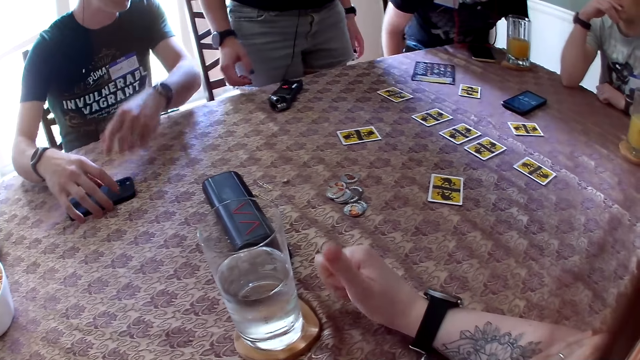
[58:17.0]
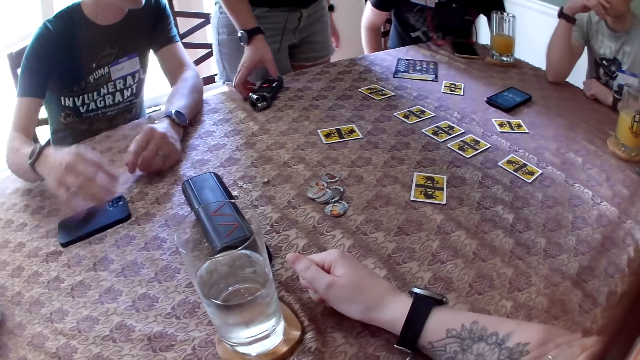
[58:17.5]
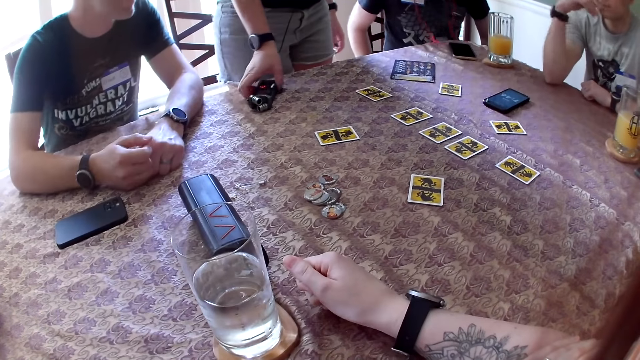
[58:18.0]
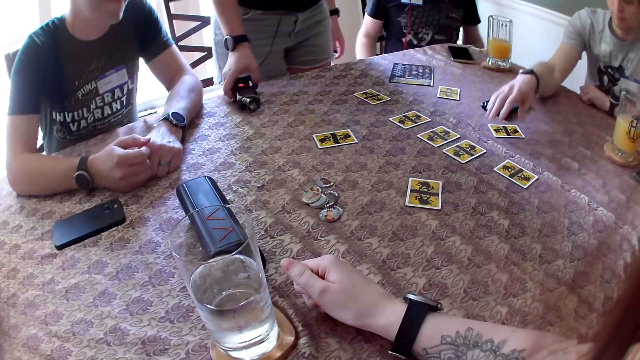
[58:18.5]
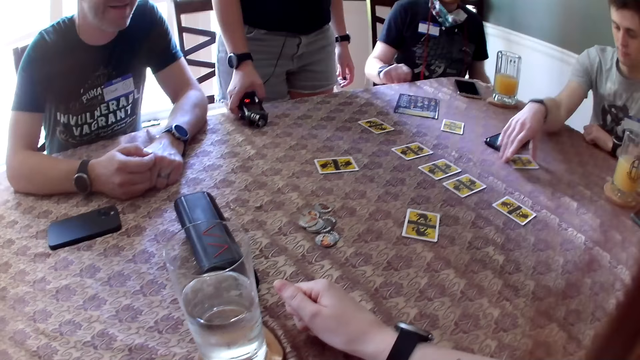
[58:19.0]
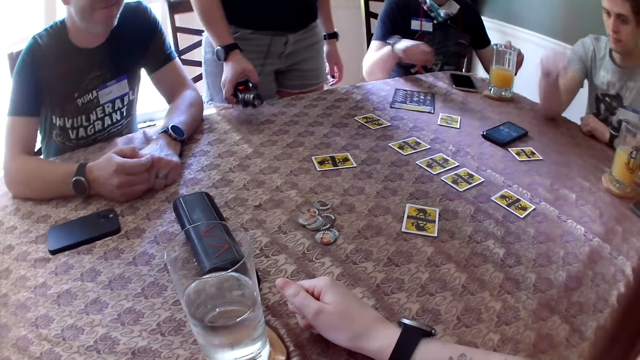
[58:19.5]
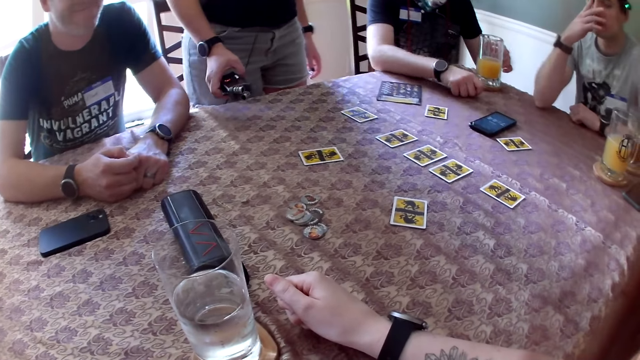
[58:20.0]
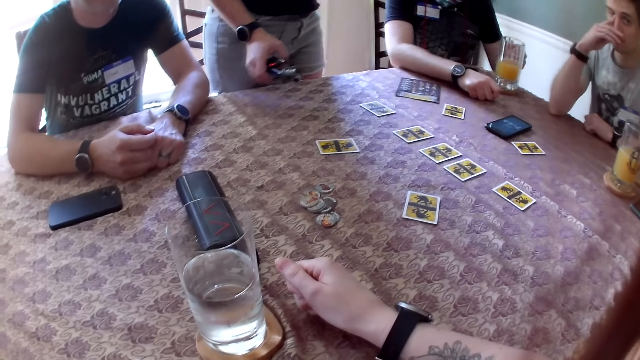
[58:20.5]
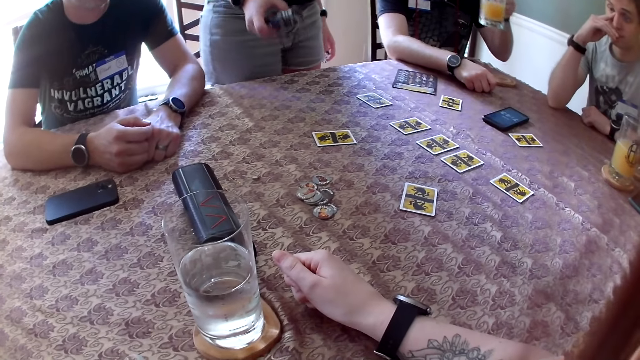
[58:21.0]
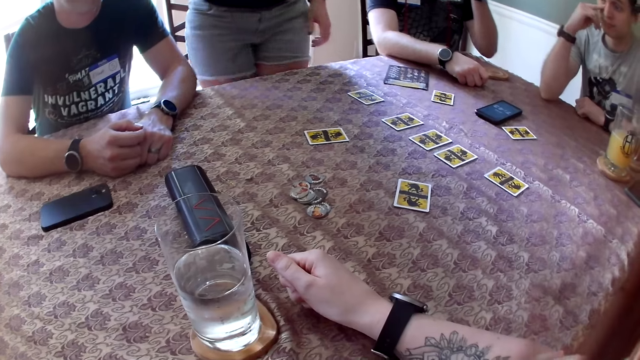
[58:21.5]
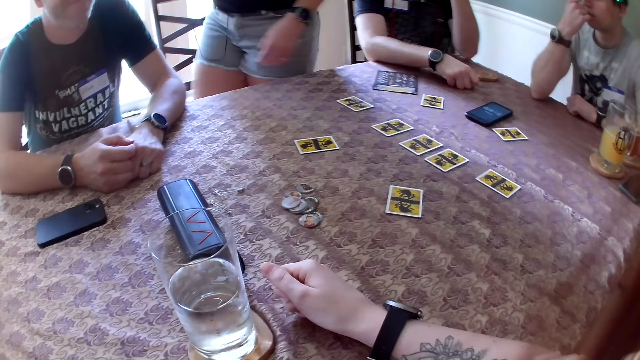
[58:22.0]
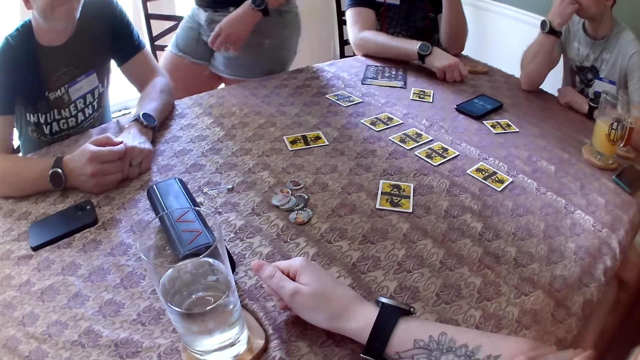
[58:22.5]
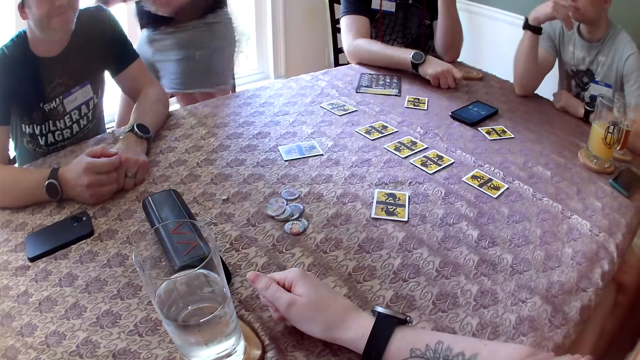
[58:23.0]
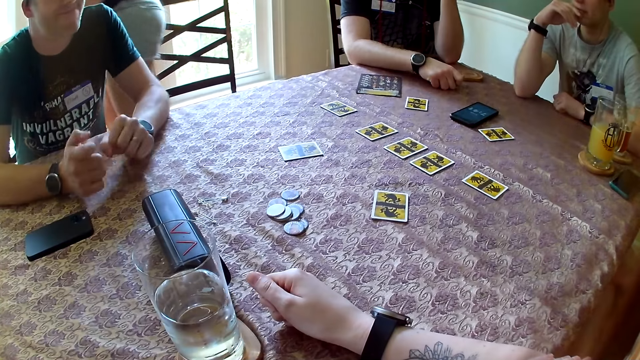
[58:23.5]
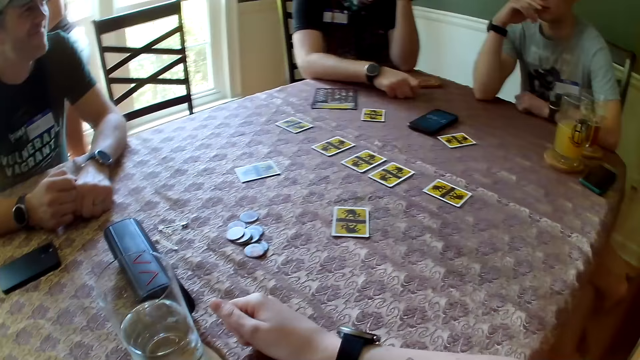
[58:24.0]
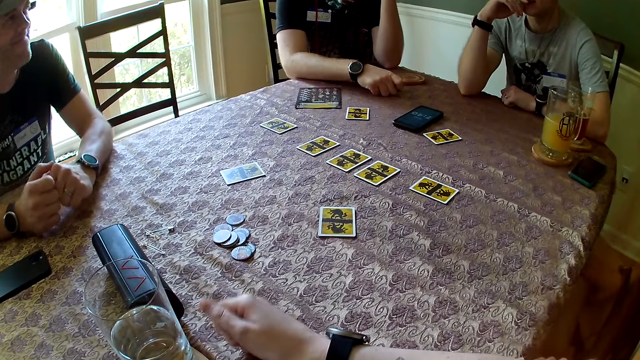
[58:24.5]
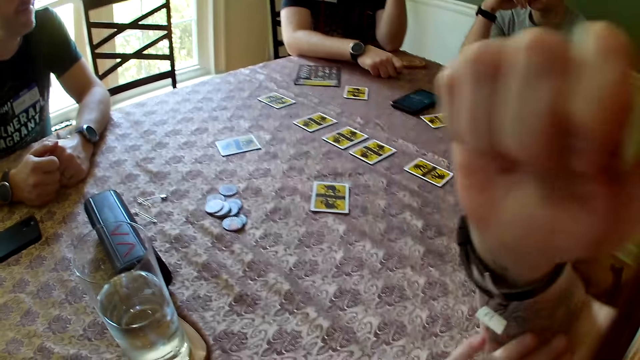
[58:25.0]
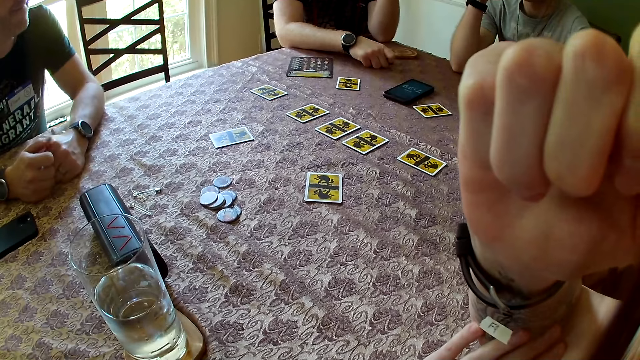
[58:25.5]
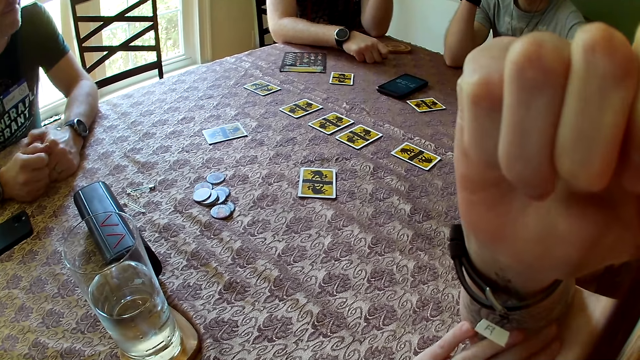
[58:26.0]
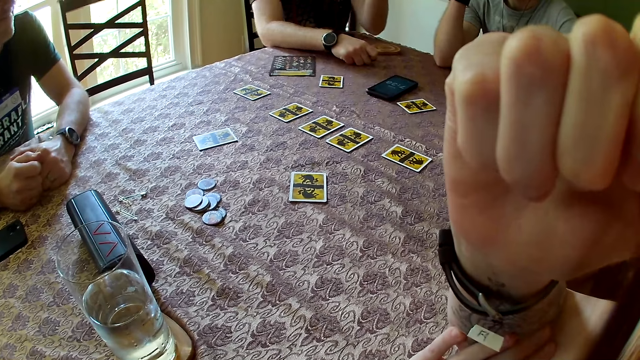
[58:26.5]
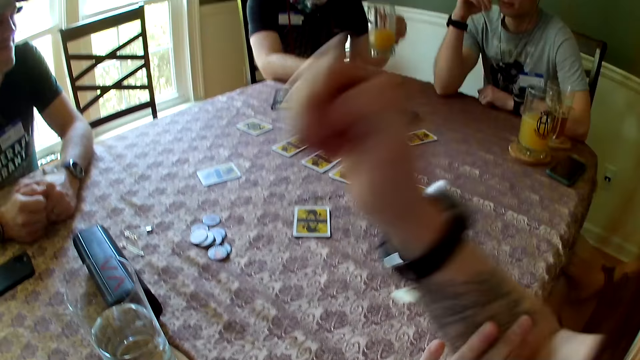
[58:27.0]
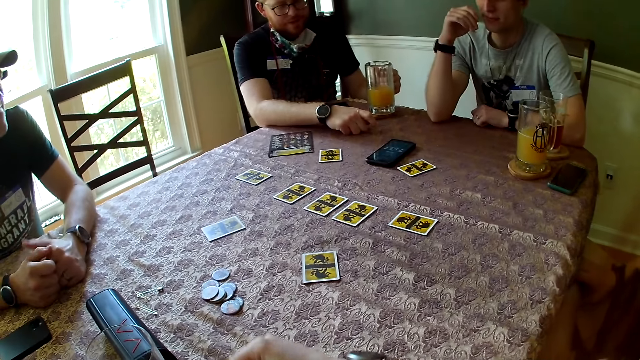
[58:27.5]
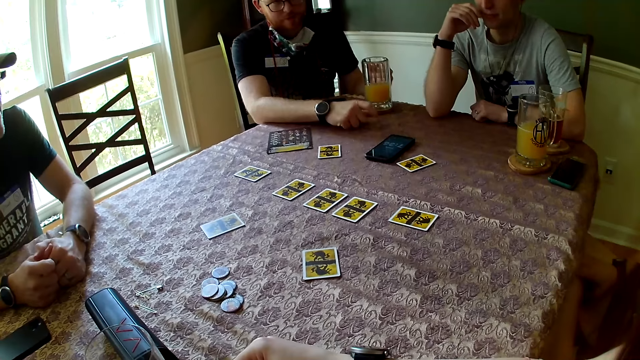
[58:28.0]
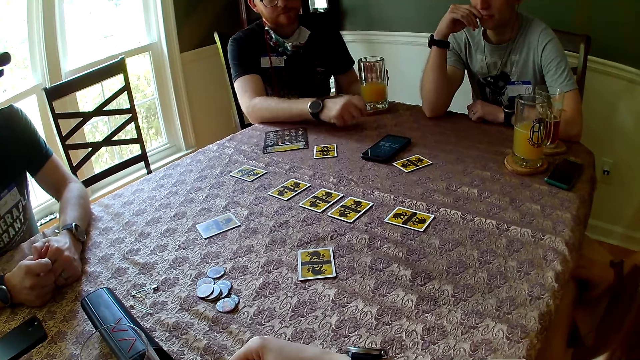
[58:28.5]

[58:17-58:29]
A person pushes the cellphone on the table. A woman picks up a game counting device on the table with her right hand. The camera wearer converses with the group of people. A man adjusts the card on the table with his right hand. The man touches the card on the table. Another man picks up the cup of juice with his left hand. The first man touches his face. The second man drinks from the cup in his left hand. The woman walks away from the dining room. The first man converses with the camera wearer. The woman walks in the room. The camera wearer raises her right hand towards her face. She cleans her nose with her right hand, adjusts the camera, and lowers her right hand on the table. The second man lowers the cup of juice on the table.

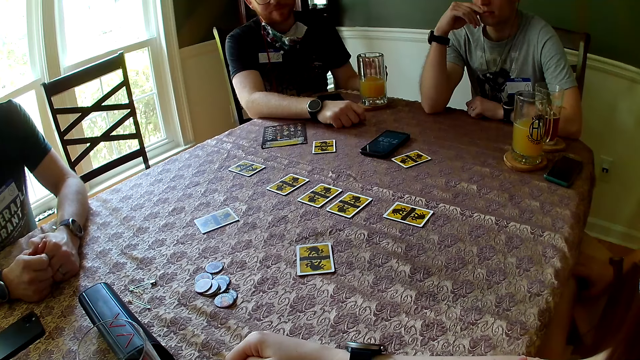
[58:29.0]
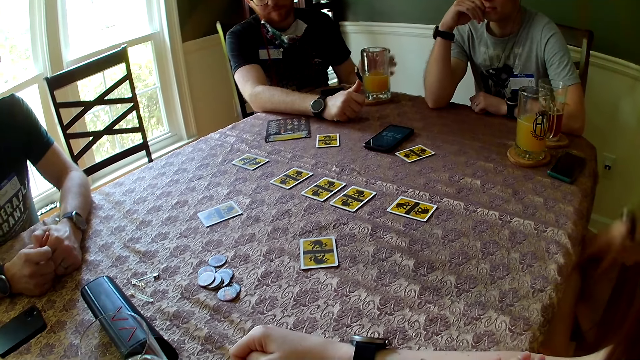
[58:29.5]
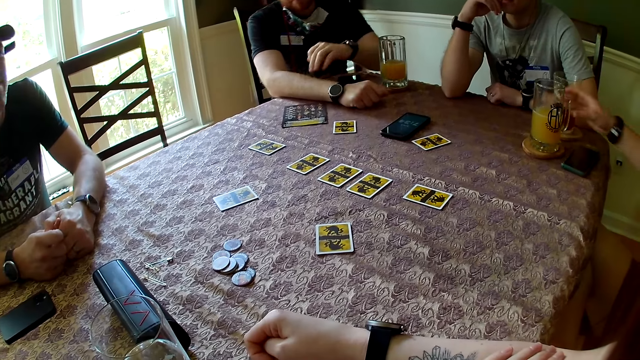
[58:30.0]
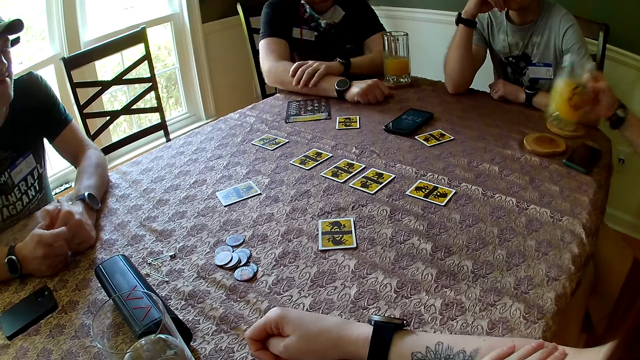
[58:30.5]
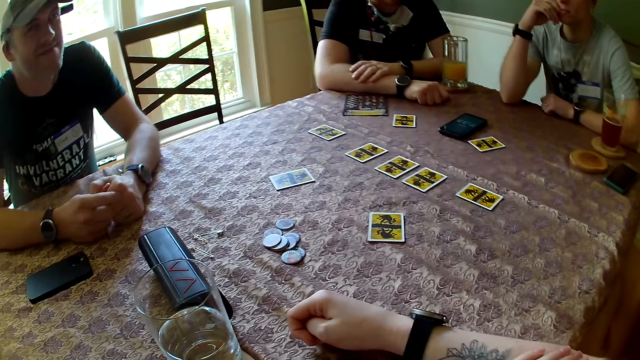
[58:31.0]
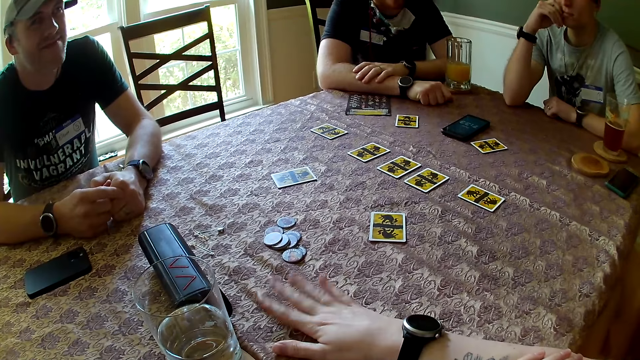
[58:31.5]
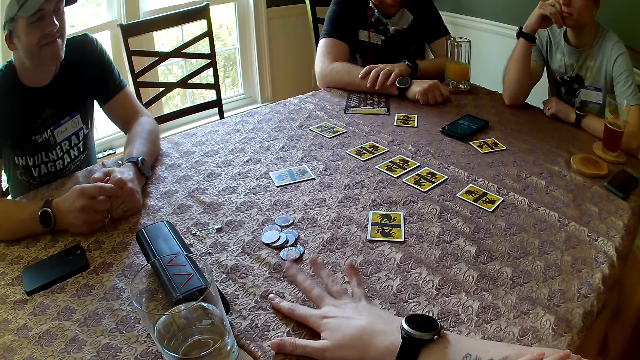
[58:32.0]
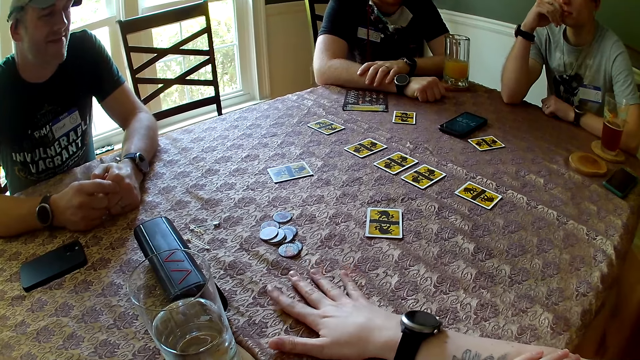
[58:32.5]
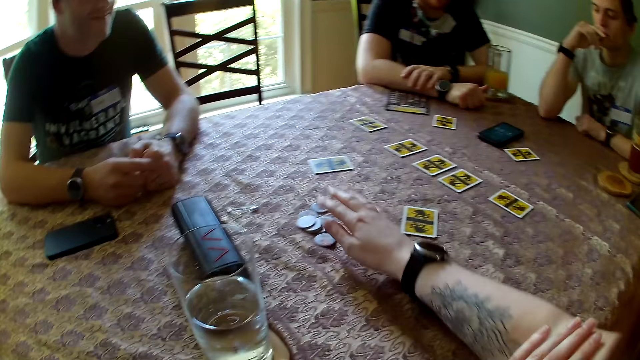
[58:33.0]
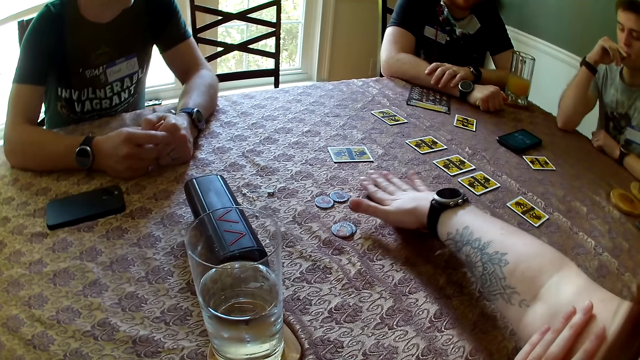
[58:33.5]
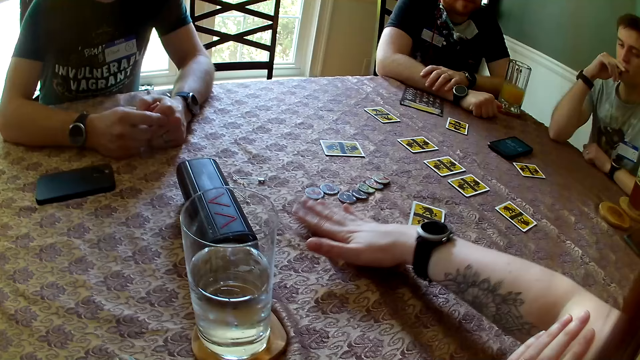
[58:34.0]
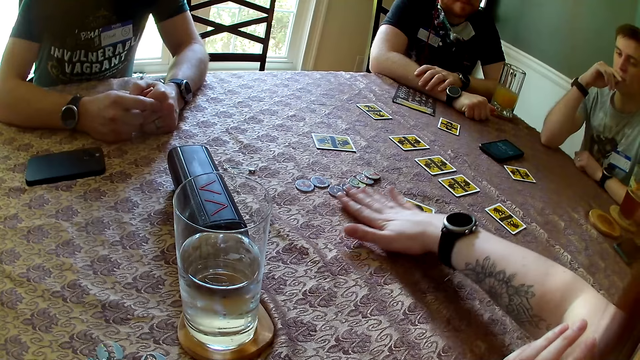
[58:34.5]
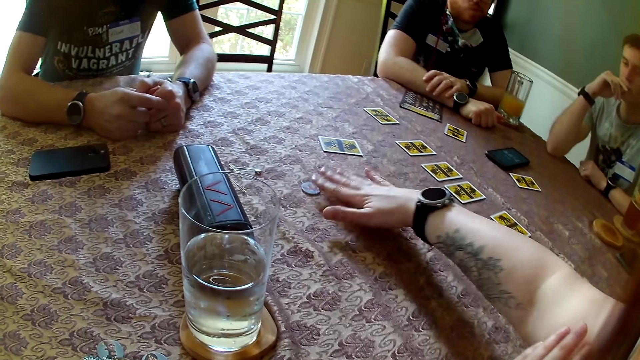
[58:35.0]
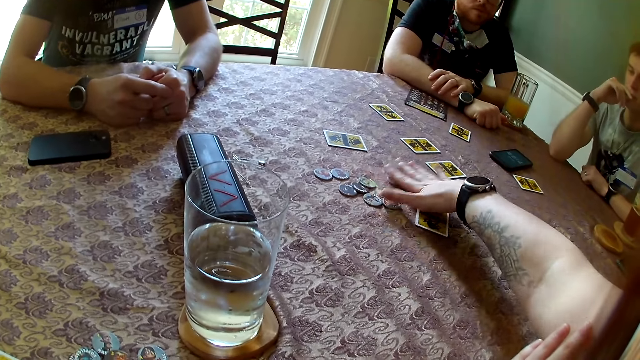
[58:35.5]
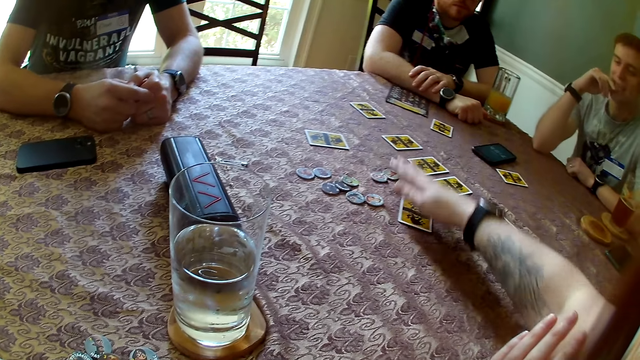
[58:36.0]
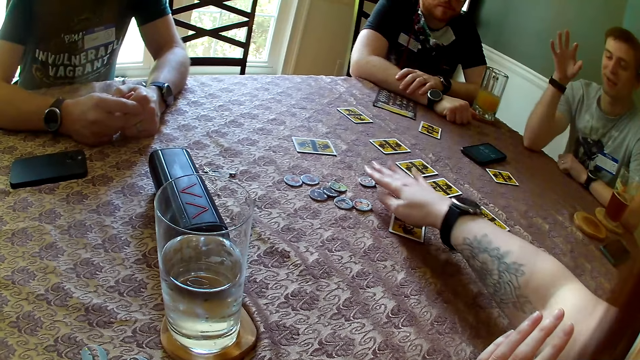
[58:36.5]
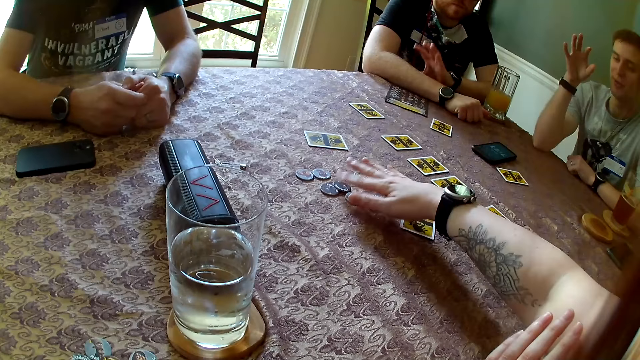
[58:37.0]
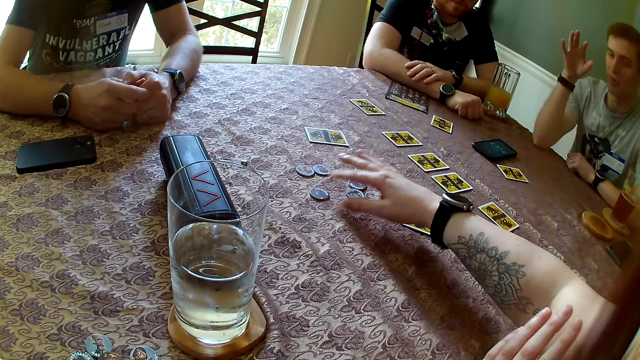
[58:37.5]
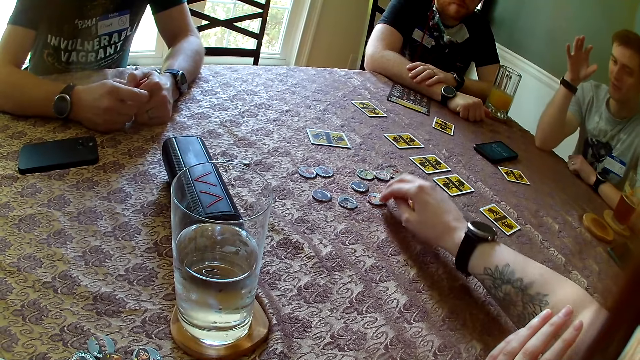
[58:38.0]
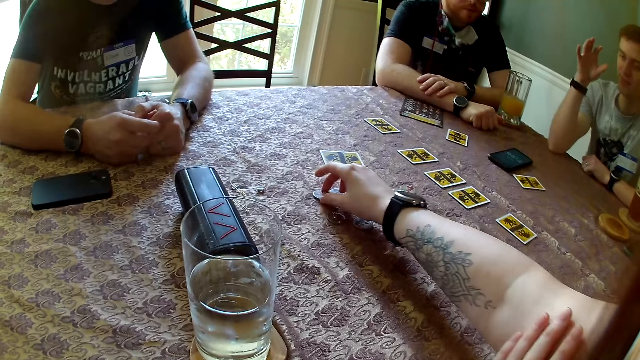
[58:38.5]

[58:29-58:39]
A woman picks up the cup of juice on the table with her right hand. The woman drinks from the cup in her right hand. The camera wearer taps the table with her right hand. She spreads the tokens on the table with her right hand. She collects the tokens on the table. A man converses with the camera wearer and the other people. The man gesticulates with his right hand. The camera wearer converses with the man. She picks up a token on the table with her right hand.
